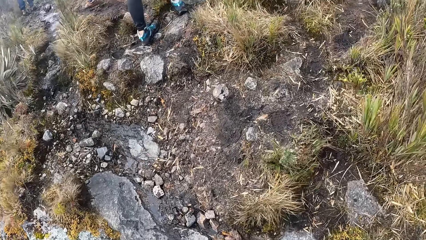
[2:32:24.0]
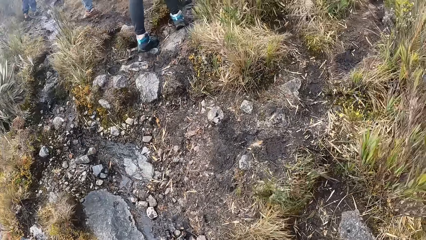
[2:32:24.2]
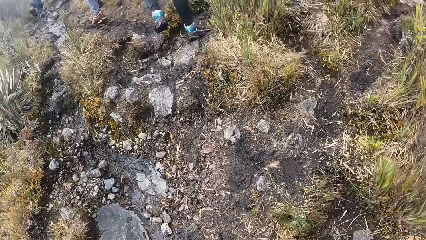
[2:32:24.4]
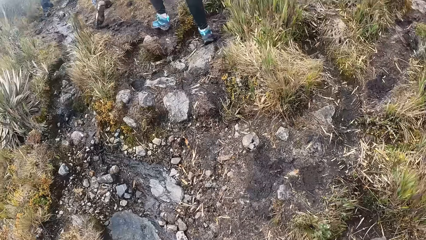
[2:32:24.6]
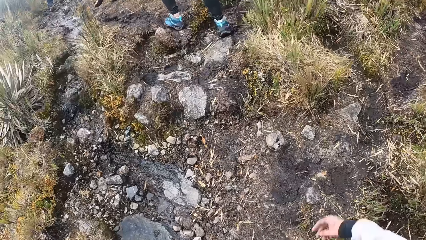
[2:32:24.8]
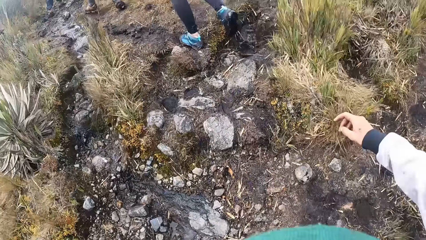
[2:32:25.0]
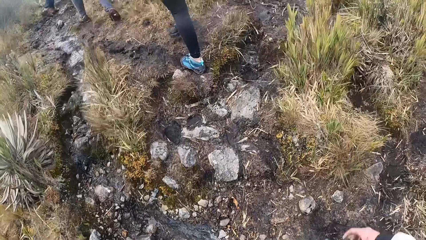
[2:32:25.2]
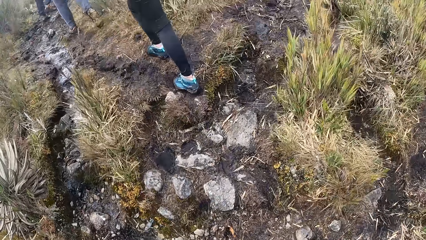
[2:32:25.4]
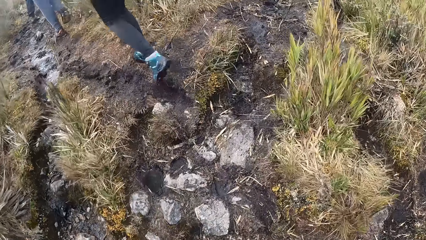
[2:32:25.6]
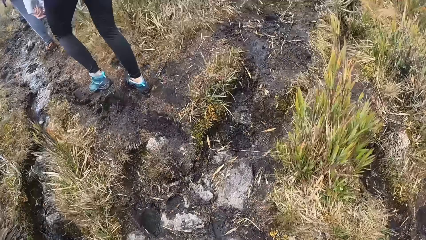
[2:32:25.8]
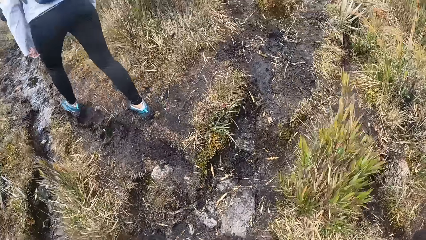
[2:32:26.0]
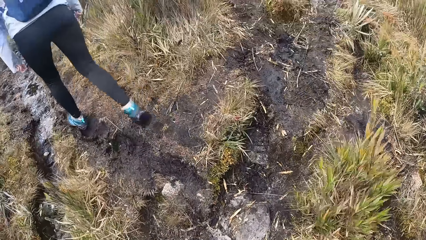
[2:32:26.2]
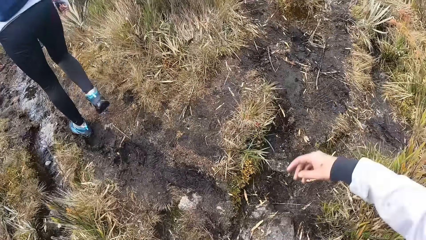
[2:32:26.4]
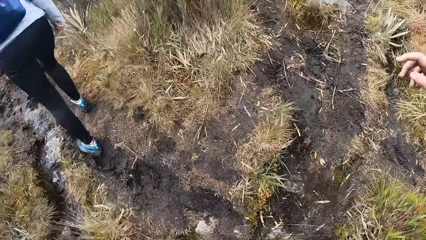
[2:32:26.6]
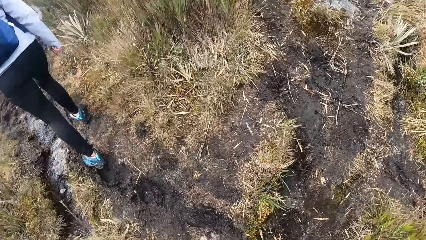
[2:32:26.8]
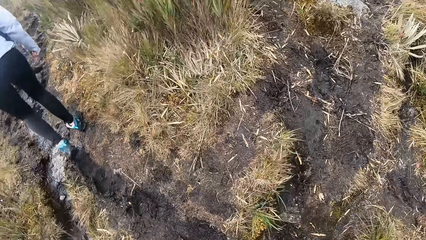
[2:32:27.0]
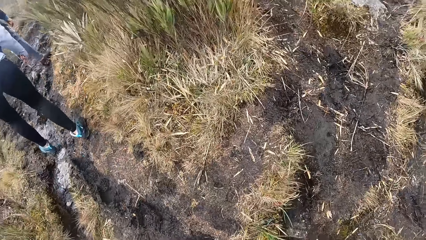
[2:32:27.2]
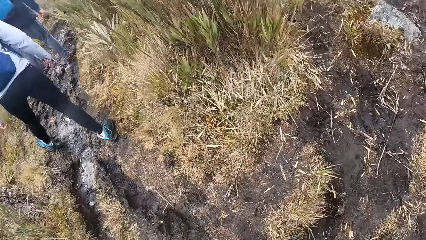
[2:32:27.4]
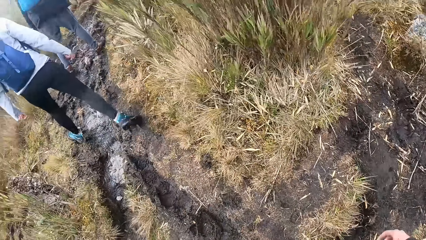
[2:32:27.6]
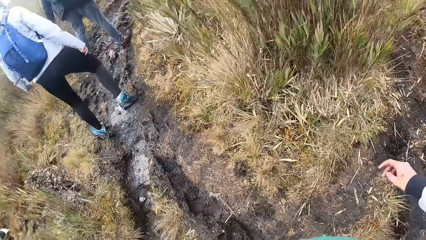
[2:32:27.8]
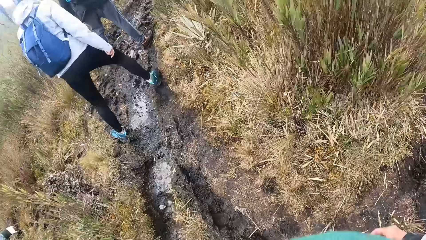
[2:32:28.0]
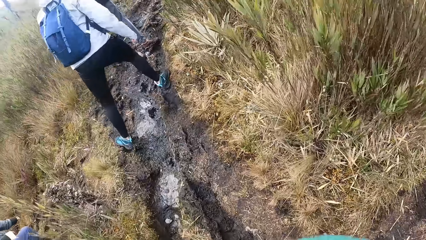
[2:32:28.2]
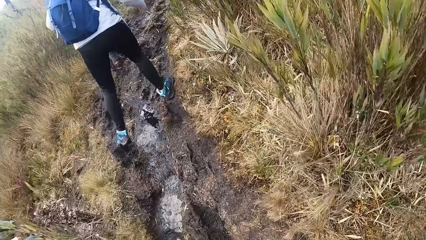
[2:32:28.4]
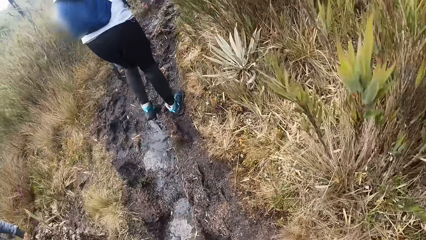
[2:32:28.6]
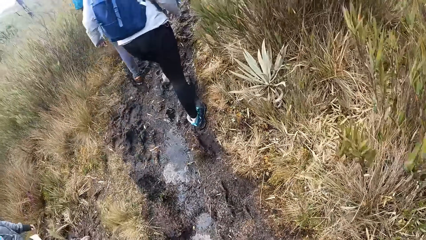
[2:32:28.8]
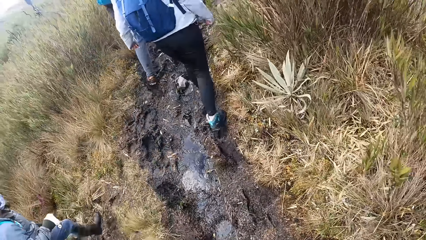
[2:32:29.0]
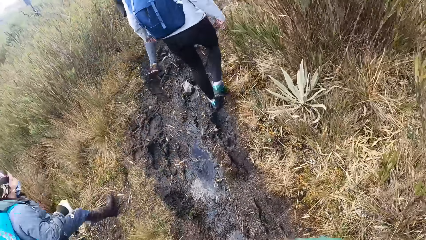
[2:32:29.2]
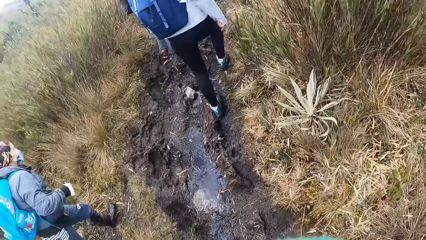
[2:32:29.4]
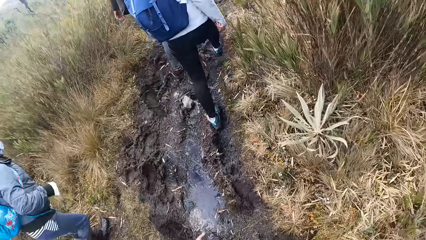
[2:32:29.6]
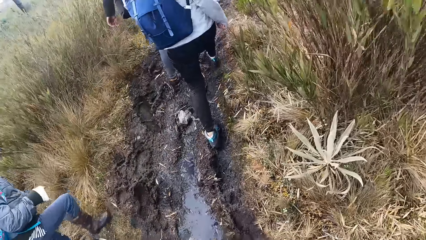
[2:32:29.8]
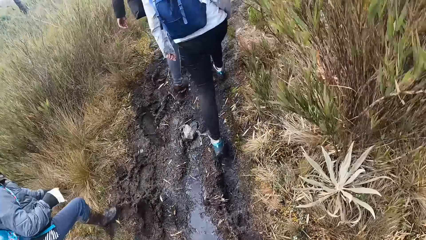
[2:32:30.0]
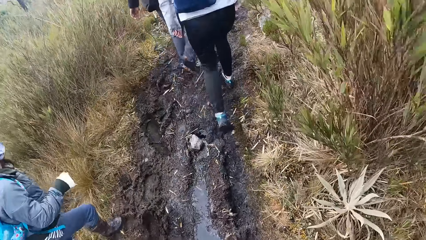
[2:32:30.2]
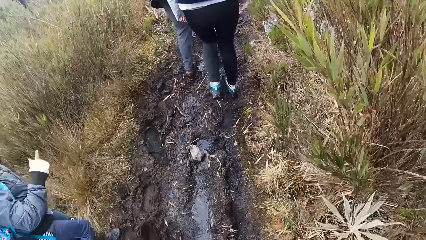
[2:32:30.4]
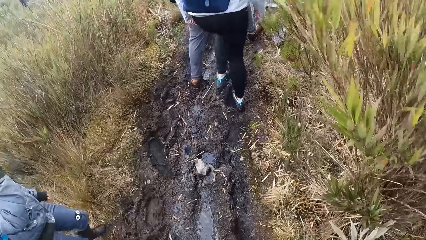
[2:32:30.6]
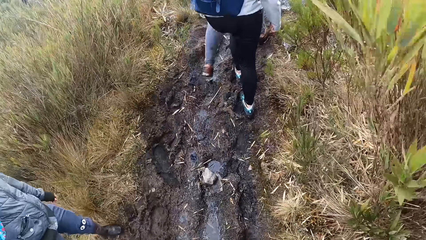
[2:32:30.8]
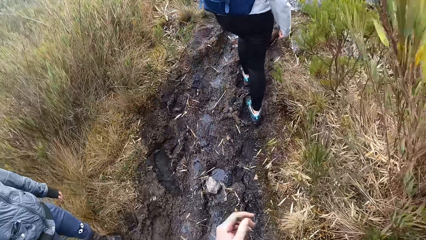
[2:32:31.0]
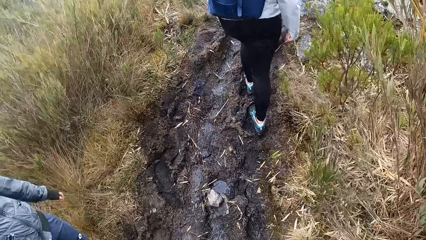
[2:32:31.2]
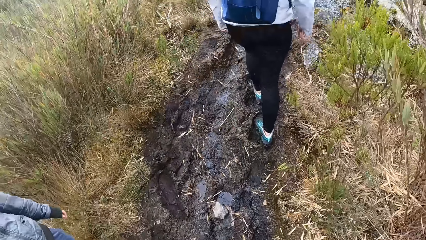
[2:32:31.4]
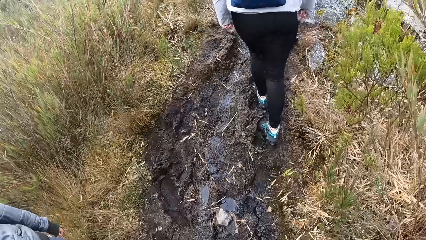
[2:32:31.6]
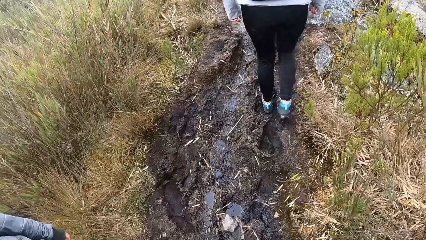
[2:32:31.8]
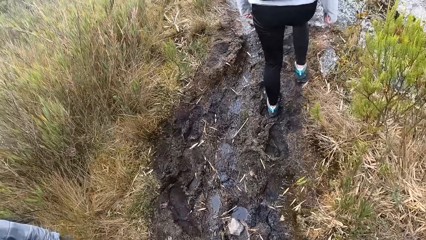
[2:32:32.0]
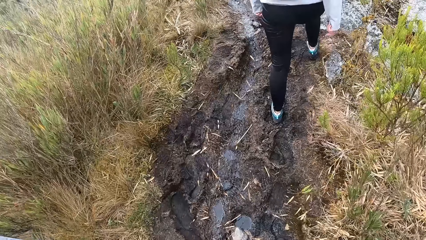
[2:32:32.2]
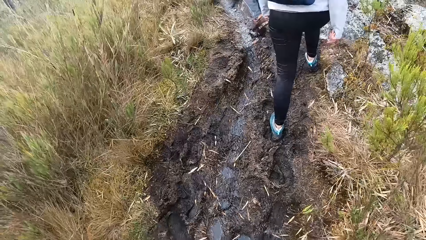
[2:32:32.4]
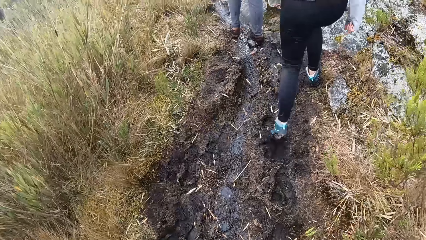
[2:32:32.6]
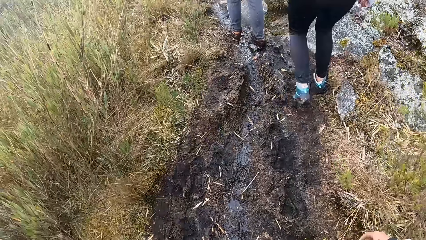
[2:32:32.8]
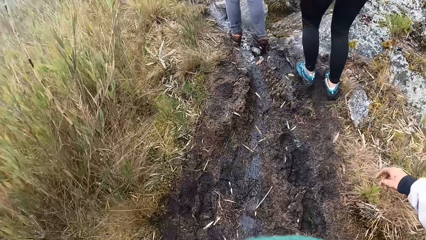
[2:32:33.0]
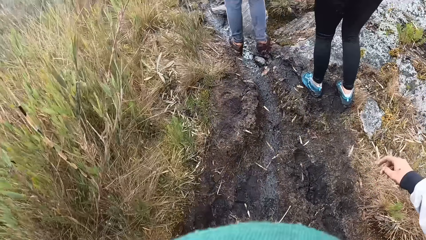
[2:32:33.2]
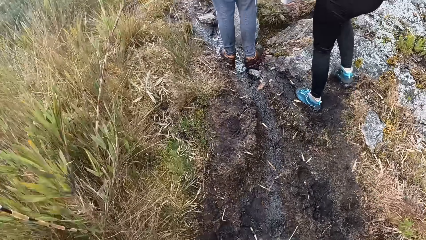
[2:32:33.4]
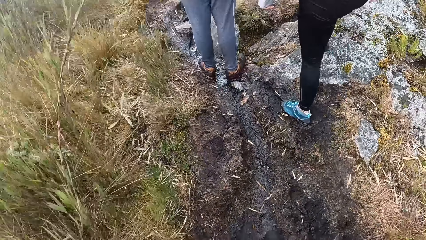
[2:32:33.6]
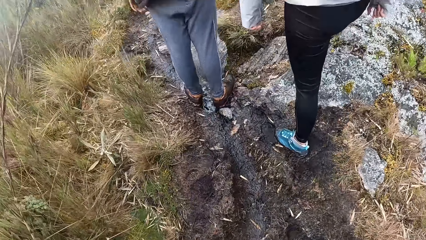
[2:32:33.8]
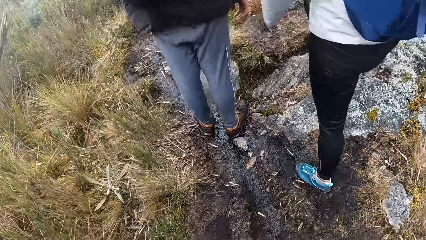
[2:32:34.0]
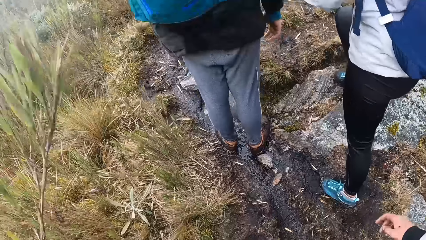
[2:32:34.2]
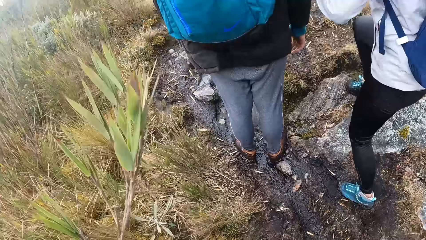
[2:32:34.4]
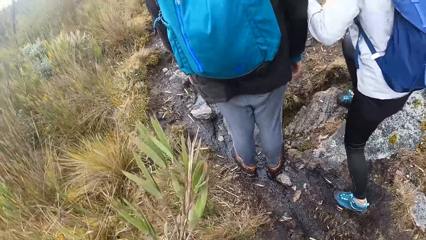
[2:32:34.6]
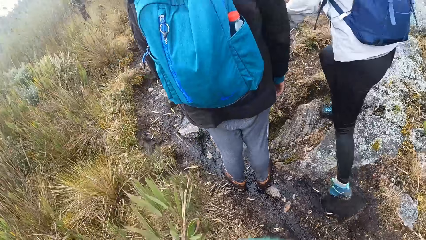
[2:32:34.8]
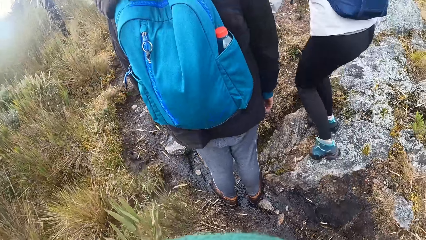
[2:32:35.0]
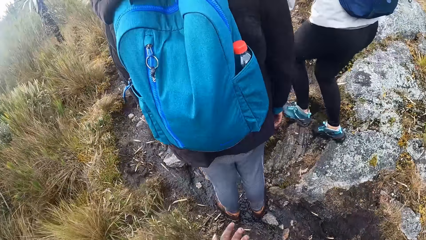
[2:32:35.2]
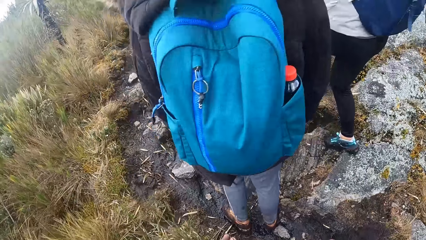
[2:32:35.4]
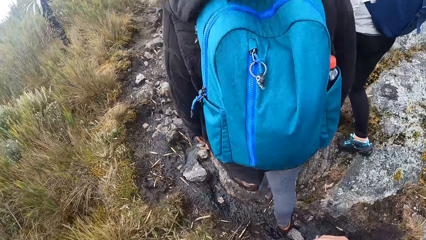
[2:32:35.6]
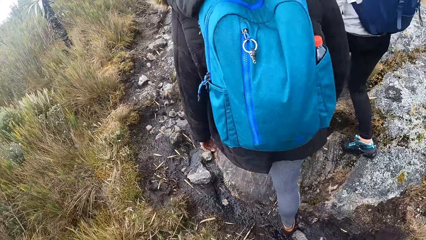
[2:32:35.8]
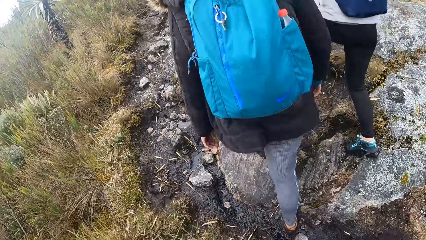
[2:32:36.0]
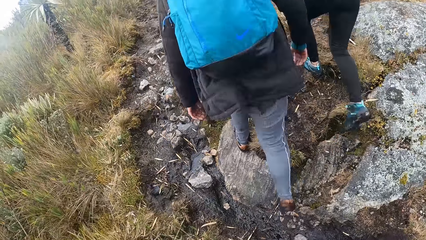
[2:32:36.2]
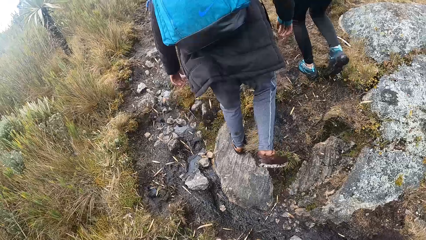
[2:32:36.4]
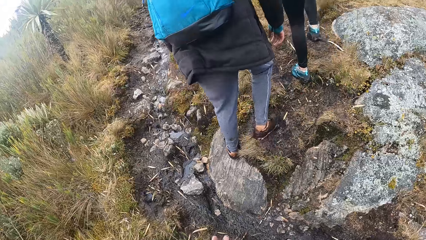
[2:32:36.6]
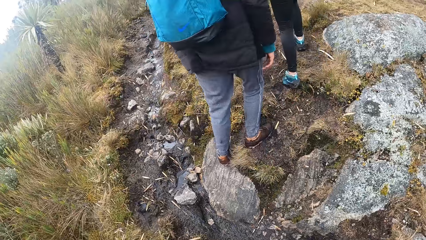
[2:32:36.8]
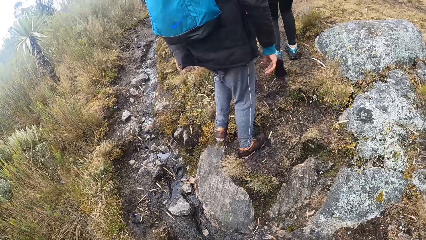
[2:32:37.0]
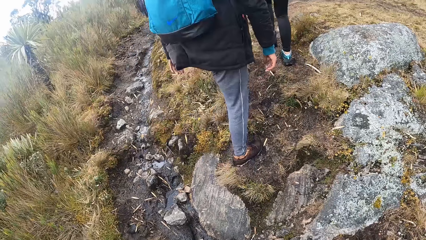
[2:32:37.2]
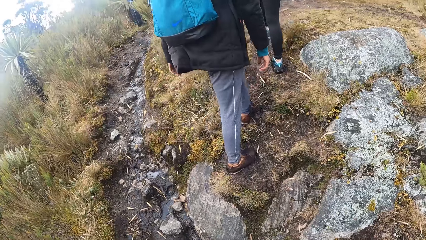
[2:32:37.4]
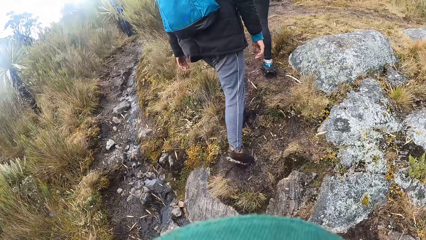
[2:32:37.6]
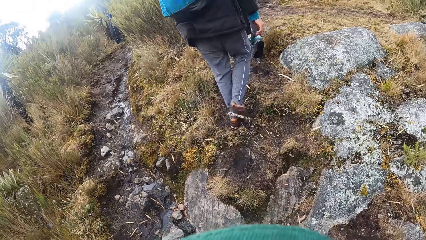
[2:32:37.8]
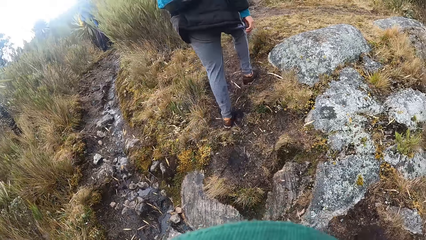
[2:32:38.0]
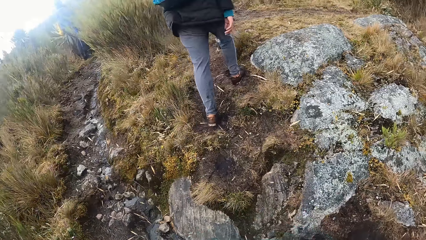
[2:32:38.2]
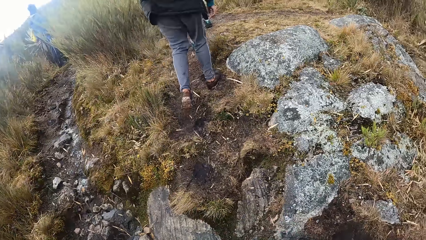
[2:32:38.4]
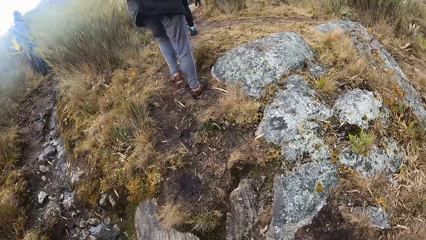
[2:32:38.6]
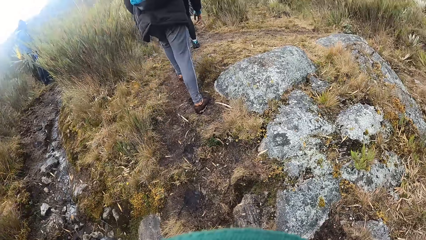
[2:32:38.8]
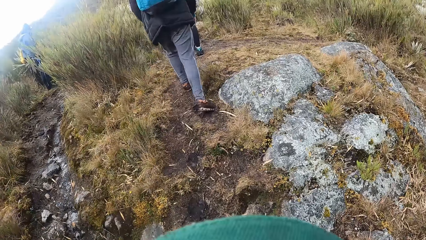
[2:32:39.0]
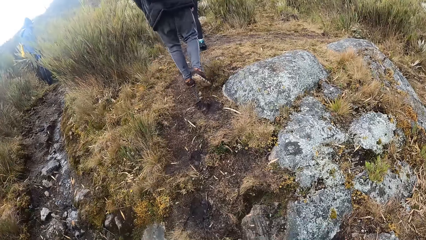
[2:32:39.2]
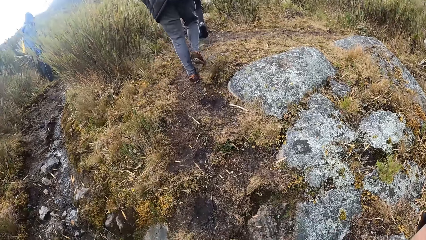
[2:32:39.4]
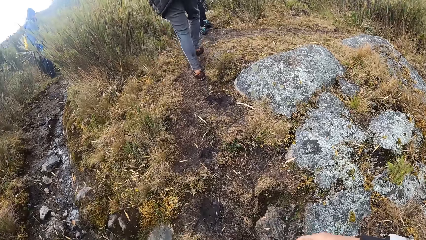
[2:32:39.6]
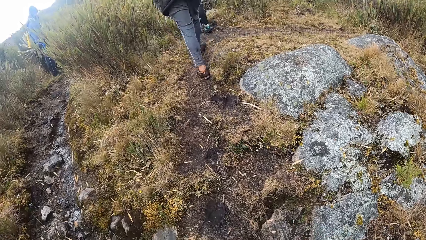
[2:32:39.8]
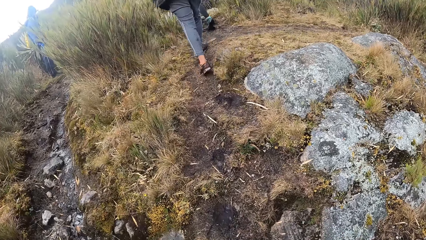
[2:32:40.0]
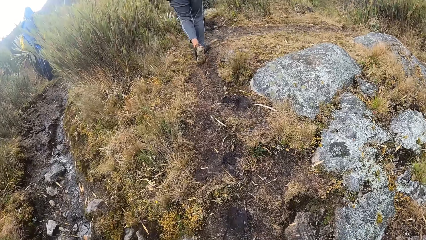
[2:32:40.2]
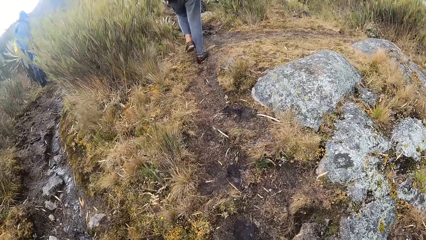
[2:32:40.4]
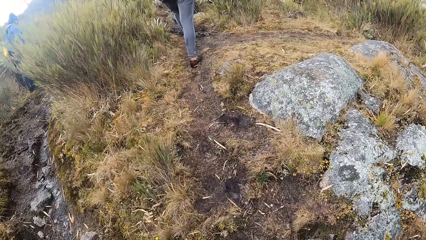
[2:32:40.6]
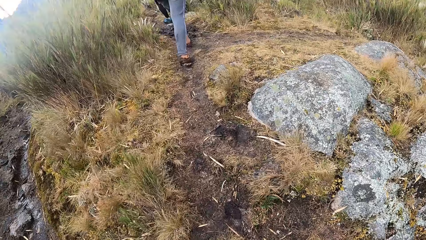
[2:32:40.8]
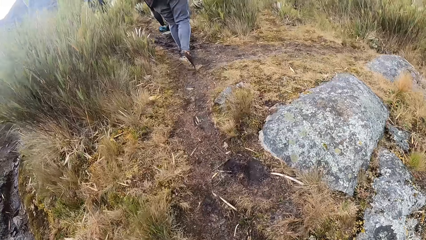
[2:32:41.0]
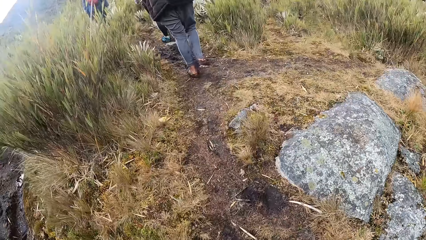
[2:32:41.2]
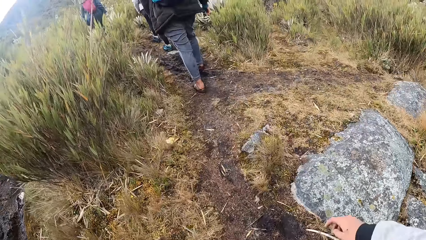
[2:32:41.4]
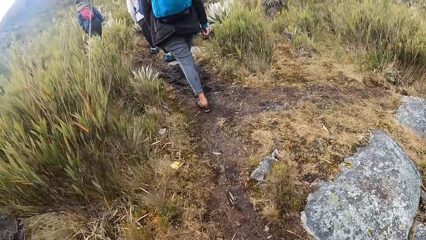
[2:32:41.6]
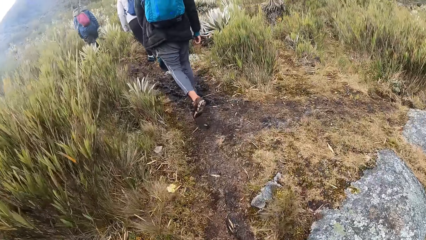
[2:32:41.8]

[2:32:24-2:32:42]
A man climbs. Another man stands and climbs.
